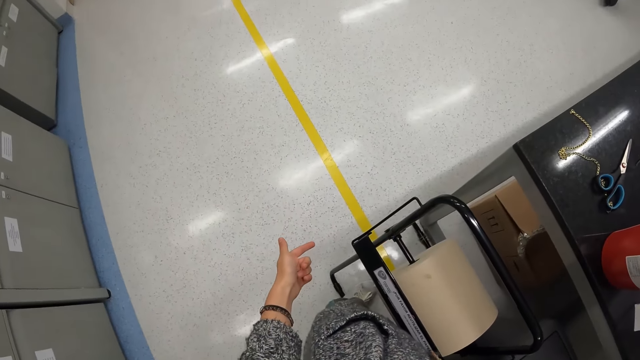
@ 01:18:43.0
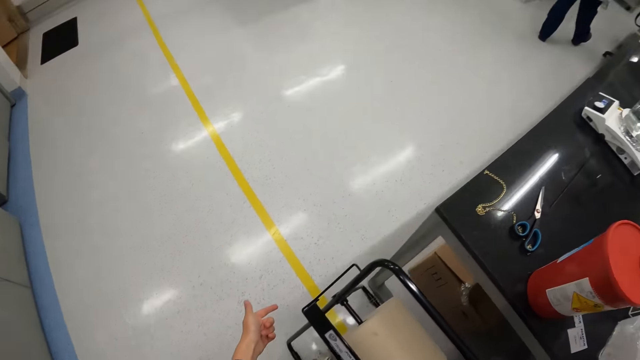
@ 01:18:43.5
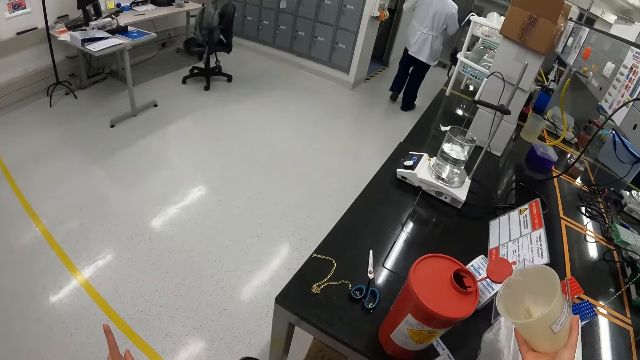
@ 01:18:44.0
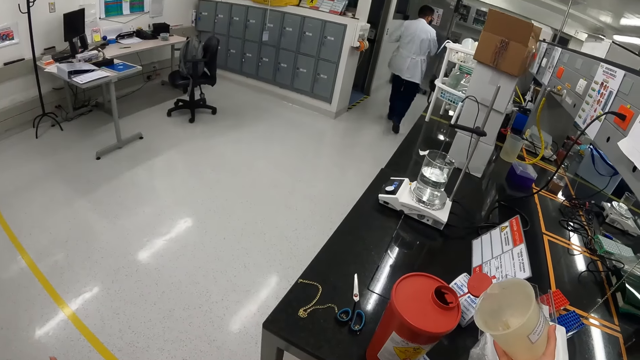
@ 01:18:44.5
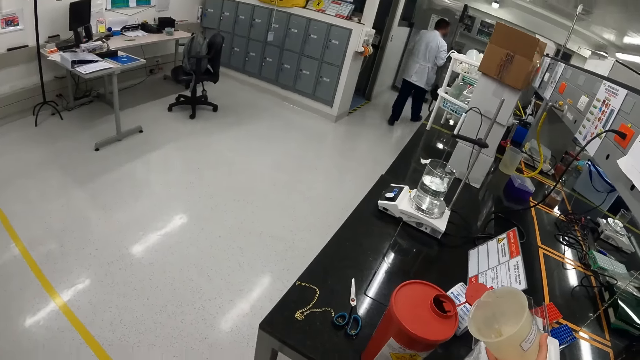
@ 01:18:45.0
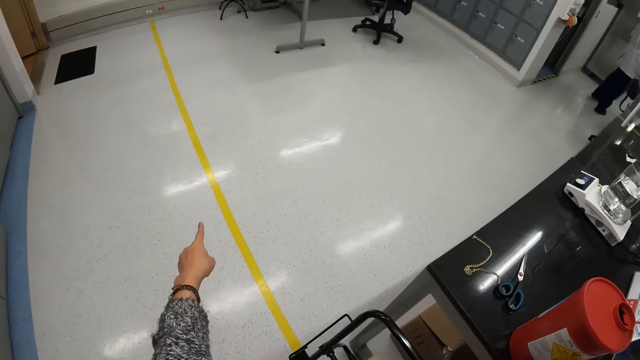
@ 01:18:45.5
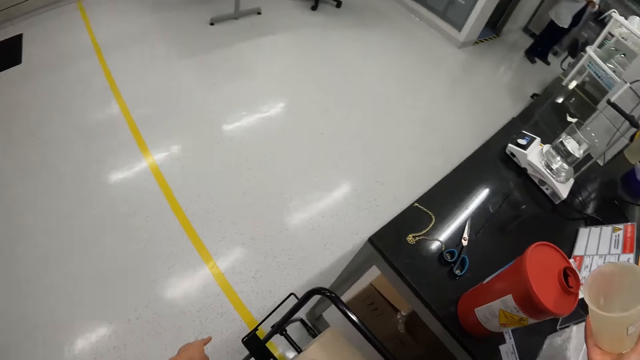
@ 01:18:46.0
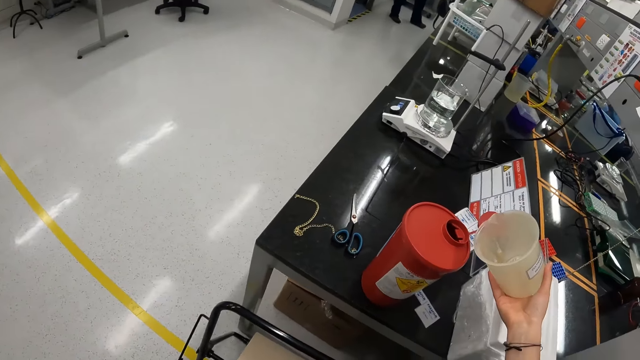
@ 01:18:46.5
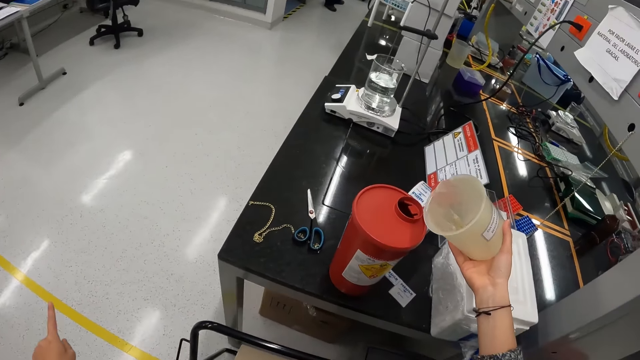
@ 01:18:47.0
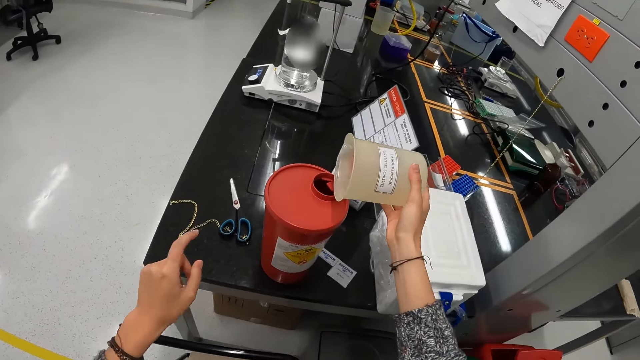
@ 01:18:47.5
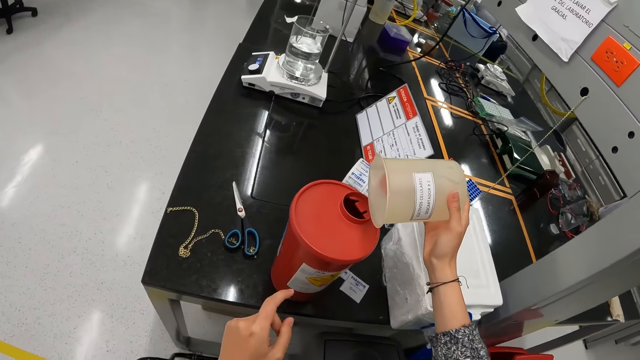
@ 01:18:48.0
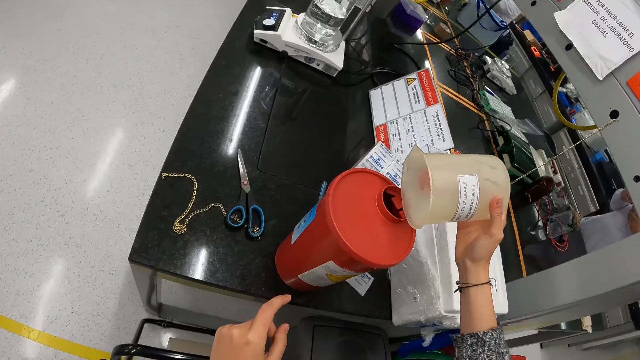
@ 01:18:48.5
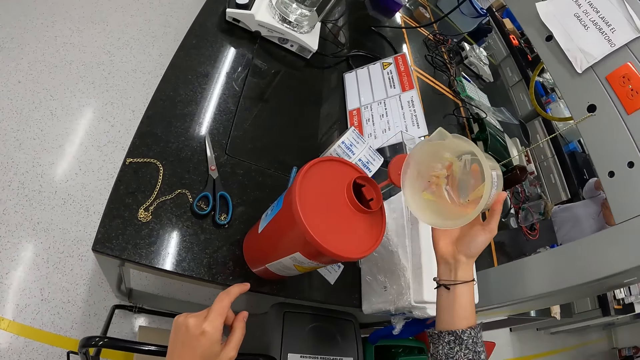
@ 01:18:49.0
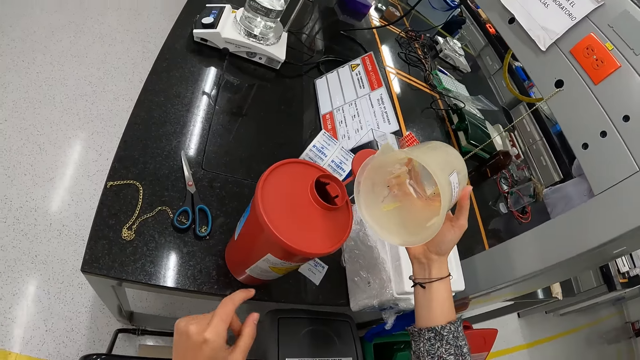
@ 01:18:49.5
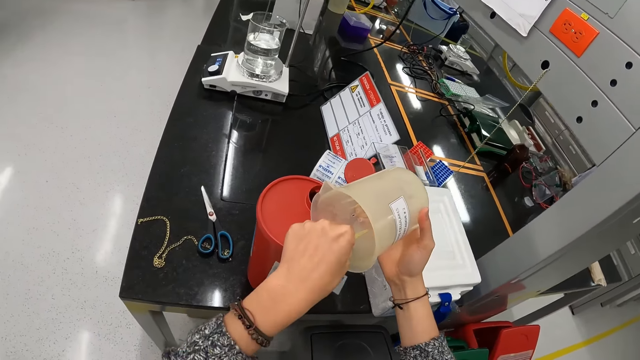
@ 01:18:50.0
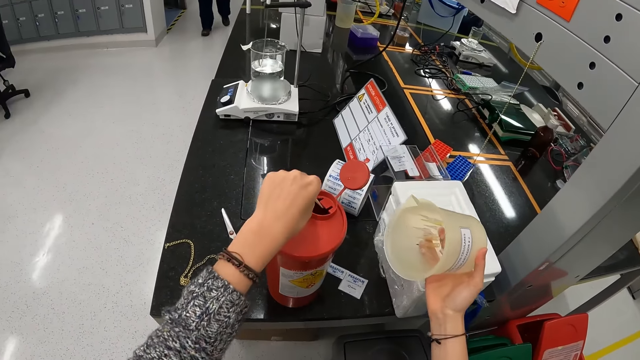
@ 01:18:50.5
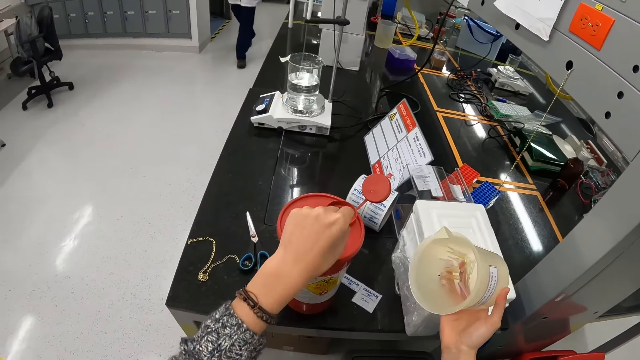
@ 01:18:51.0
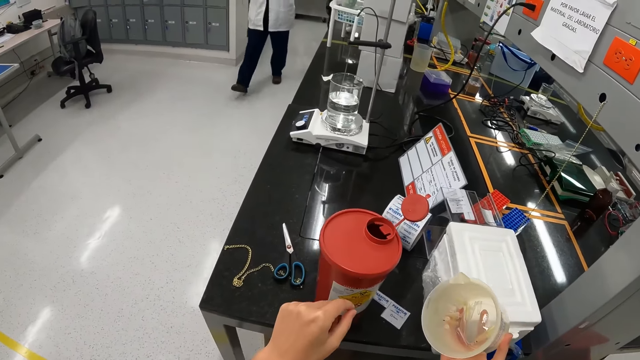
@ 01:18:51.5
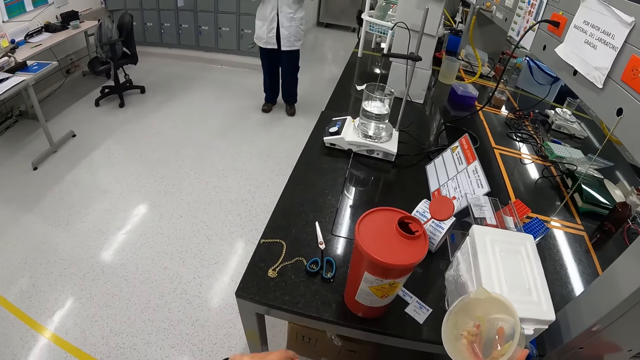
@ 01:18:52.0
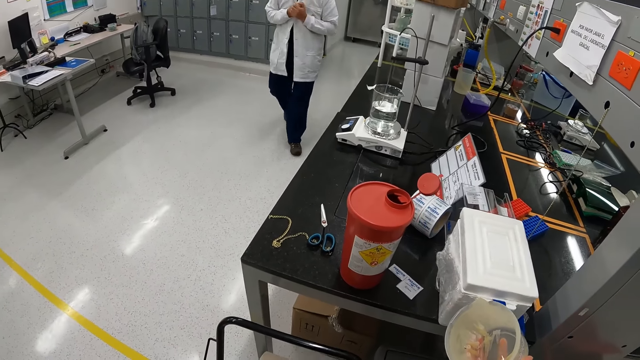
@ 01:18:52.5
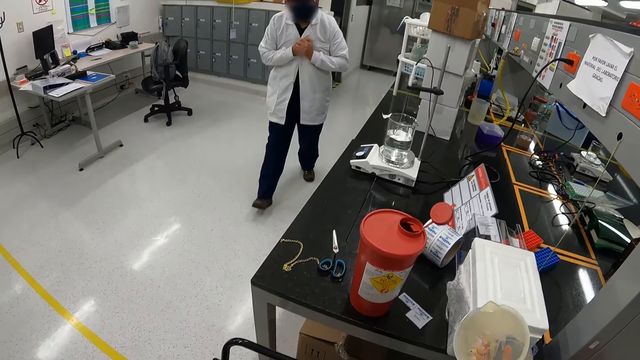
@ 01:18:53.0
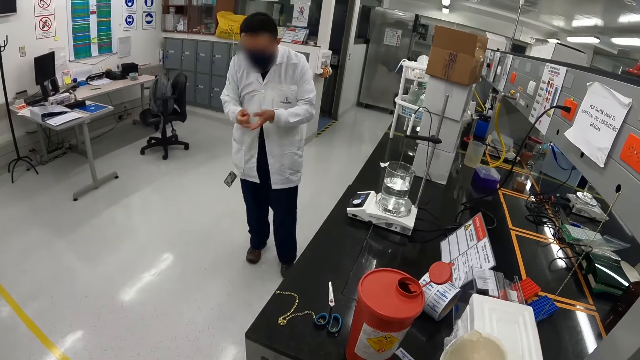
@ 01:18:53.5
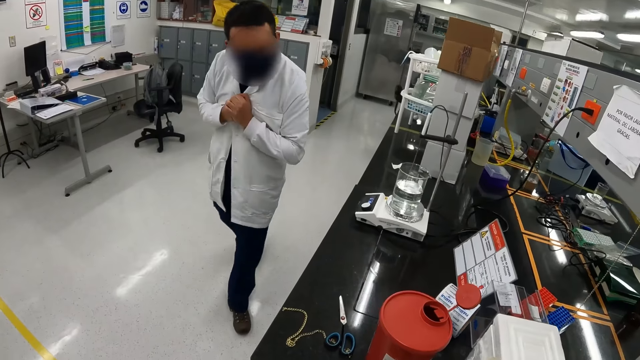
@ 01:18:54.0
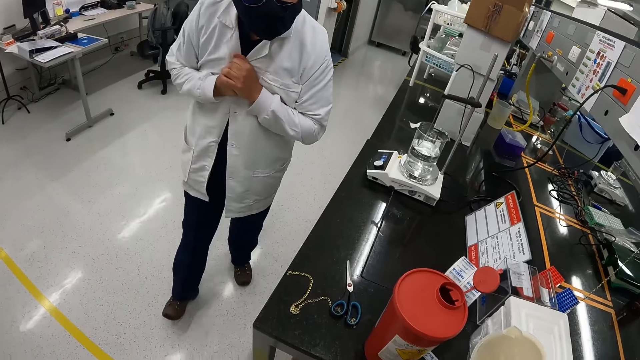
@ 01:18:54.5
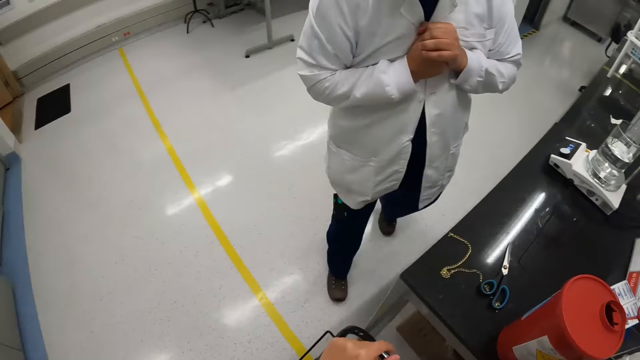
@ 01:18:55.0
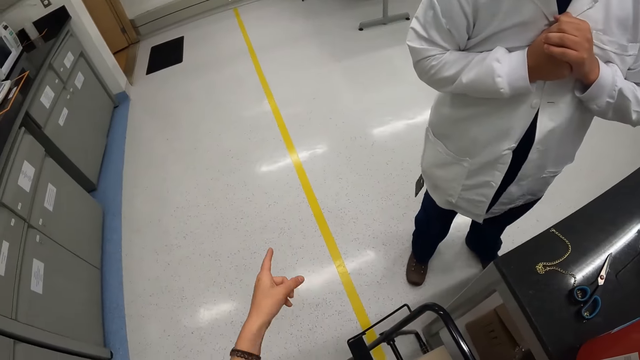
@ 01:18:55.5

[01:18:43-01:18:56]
The camera wearer looks around the lab. They point at the floor. They put something in the container. They shake the jug. They hold the liter cup. They look inside the jug. They pick up the needle with a hand. They put the needle in the container. A man walks towards the camera wearer. The camera wearer holds the liter cup. They look at the man. The man gestures with his hands.

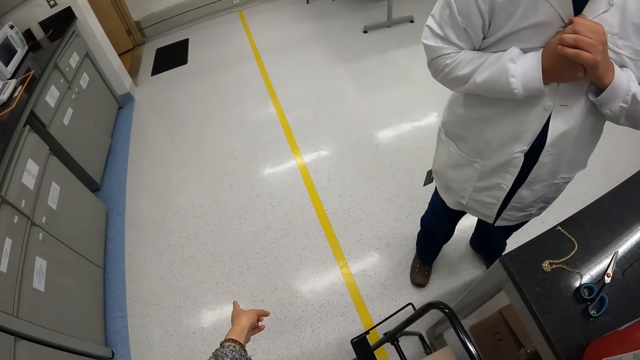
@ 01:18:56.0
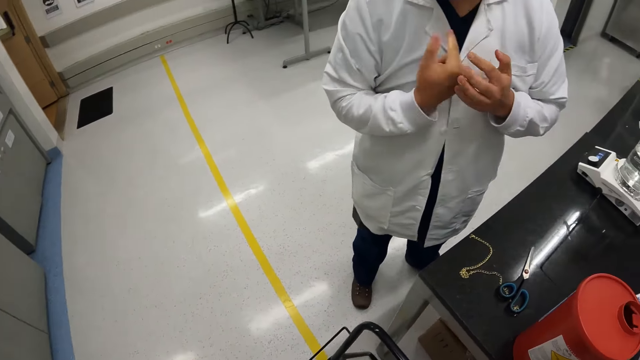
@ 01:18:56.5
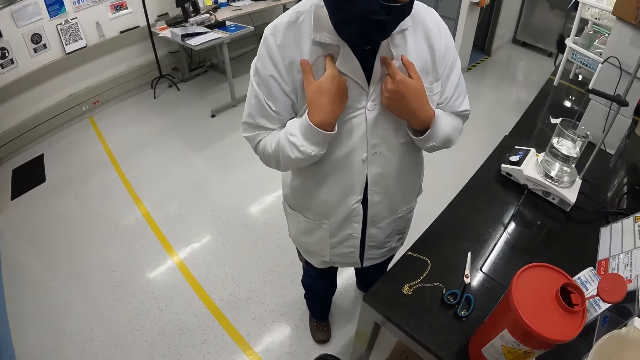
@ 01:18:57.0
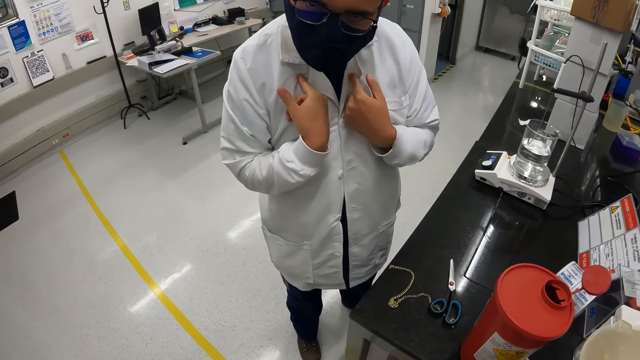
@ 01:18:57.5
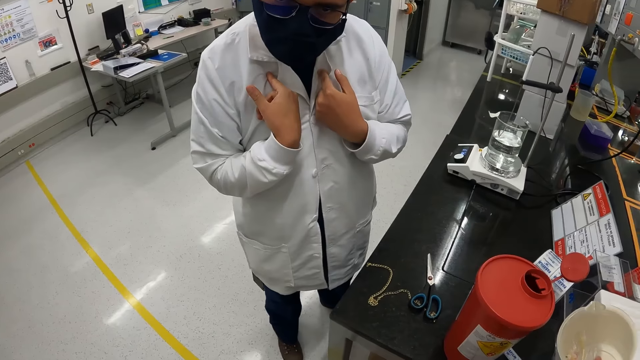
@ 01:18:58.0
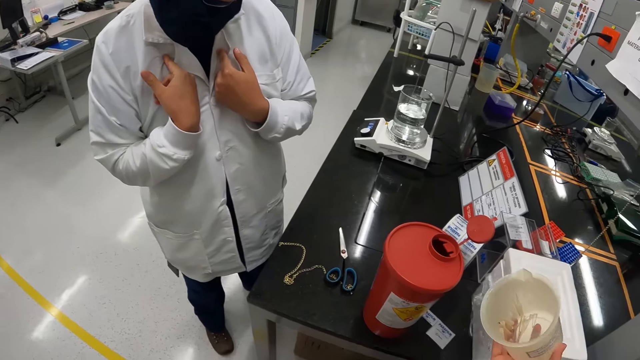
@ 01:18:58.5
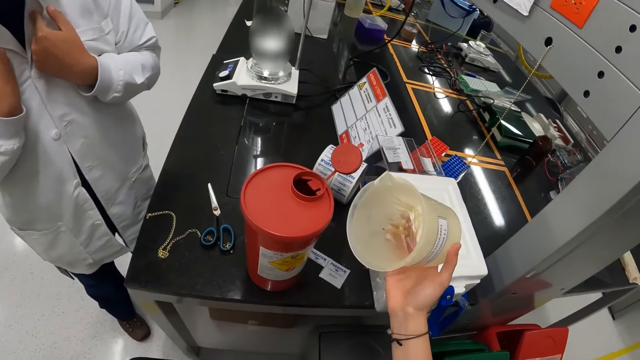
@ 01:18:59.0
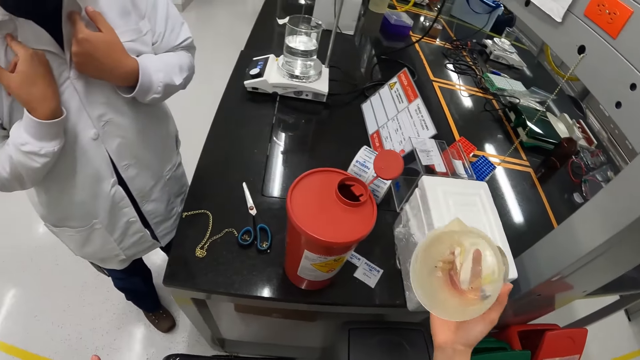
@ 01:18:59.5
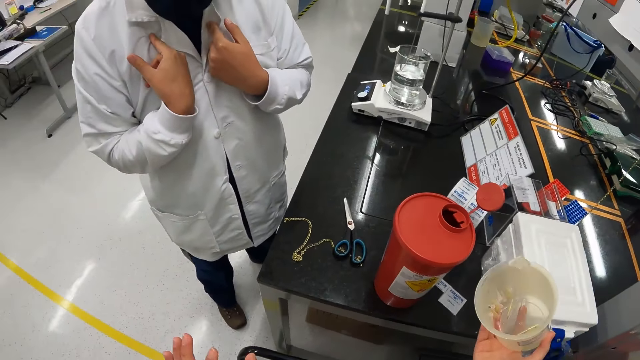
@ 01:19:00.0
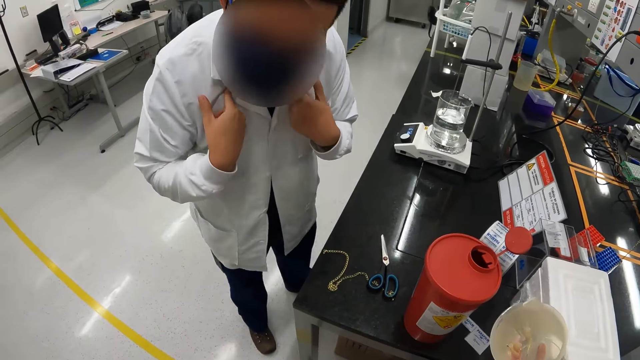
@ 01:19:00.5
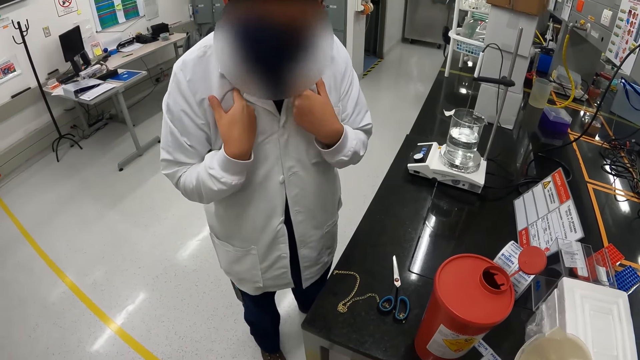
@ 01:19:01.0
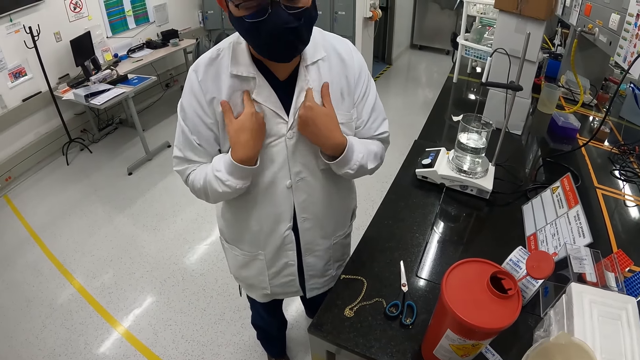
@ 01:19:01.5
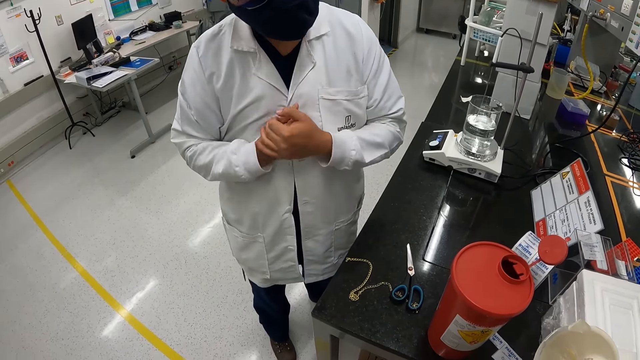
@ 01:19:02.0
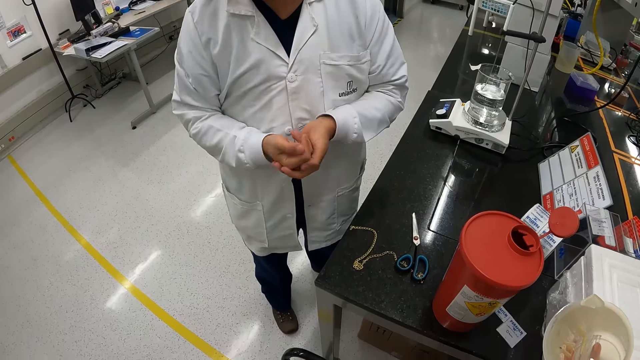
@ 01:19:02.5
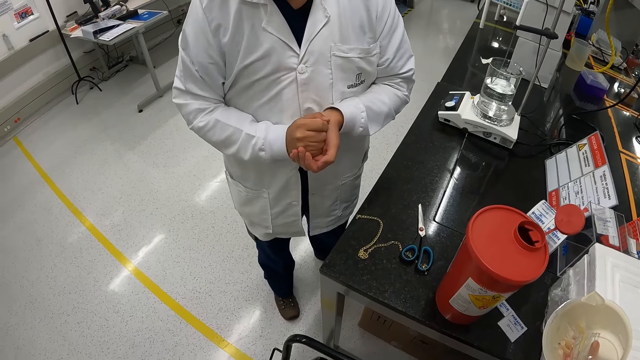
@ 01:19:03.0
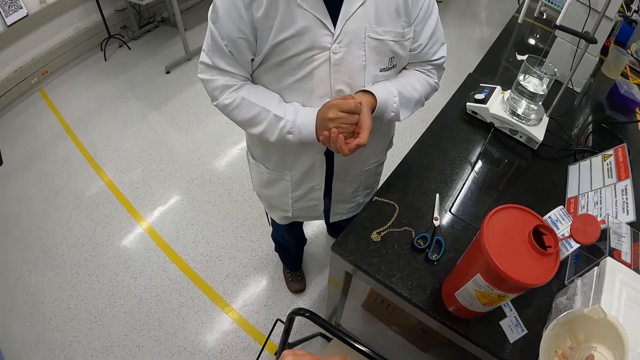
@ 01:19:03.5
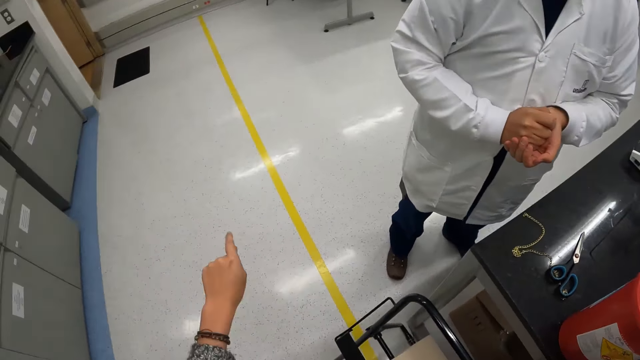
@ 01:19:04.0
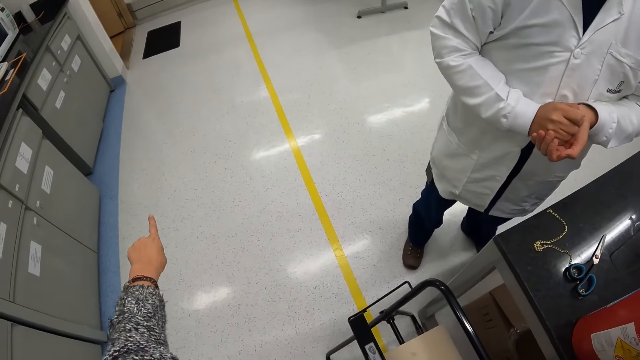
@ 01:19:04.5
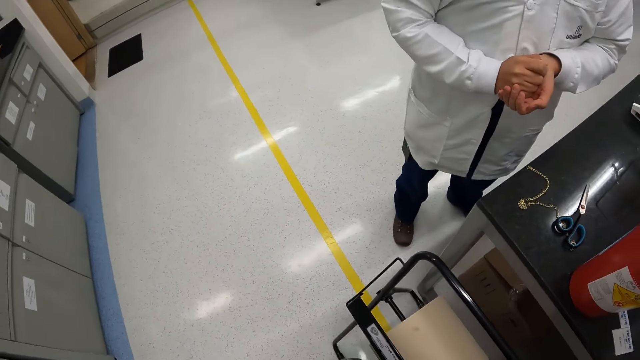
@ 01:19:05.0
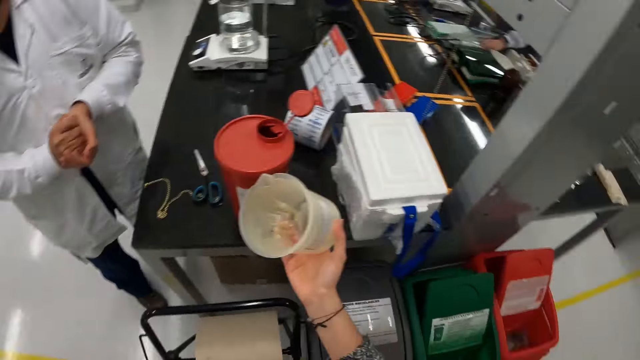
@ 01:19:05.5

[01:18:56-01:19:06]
The camera wearer moves the hand. They point at the floor. A man gestures with his hands. The camera wearer looks at the man. They look inside the jug. The man gestures with his hands. The camera wearer looks at the man. They move the hand and point at the floor.
